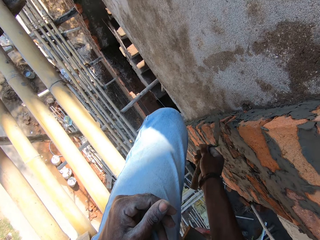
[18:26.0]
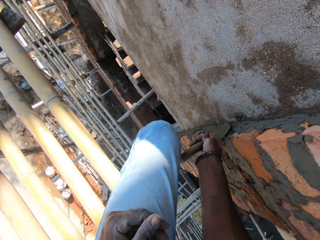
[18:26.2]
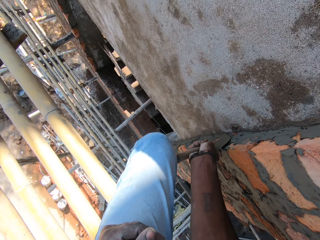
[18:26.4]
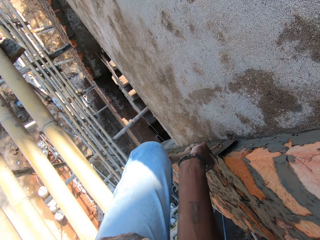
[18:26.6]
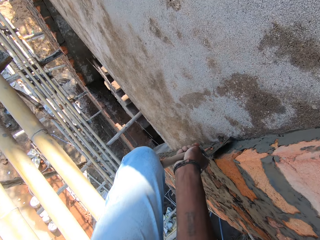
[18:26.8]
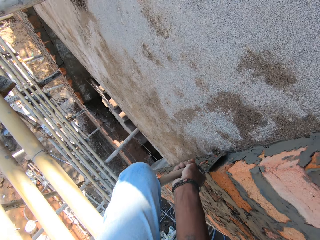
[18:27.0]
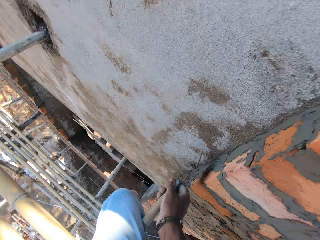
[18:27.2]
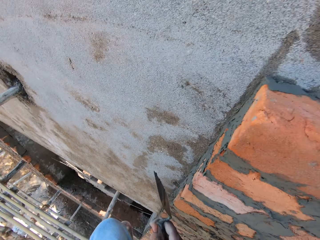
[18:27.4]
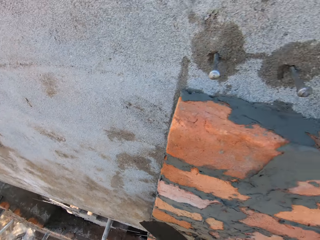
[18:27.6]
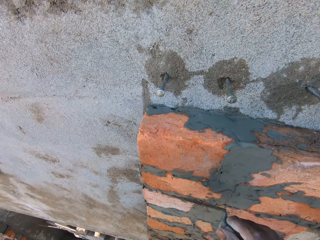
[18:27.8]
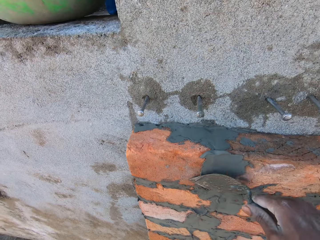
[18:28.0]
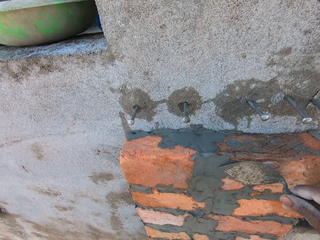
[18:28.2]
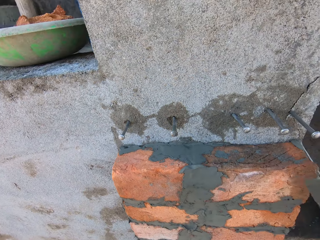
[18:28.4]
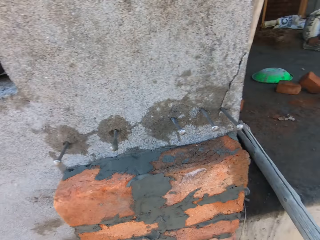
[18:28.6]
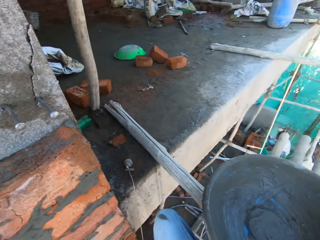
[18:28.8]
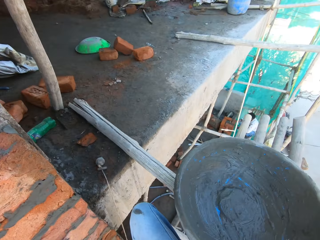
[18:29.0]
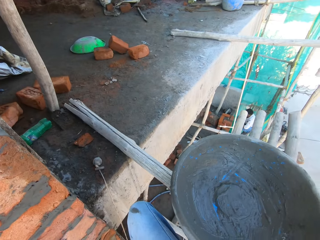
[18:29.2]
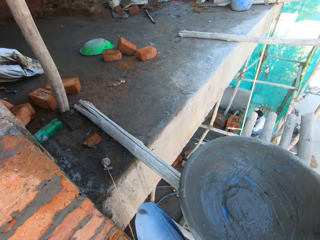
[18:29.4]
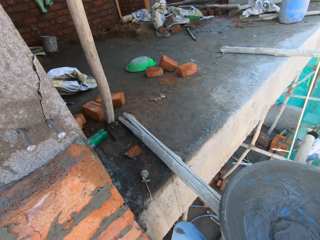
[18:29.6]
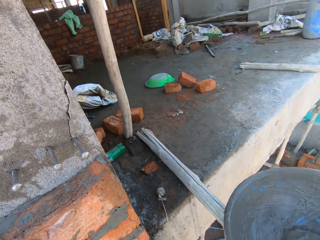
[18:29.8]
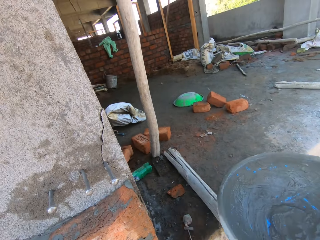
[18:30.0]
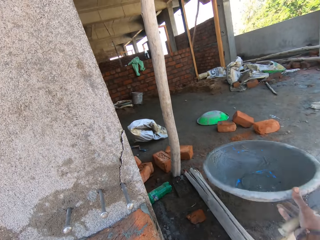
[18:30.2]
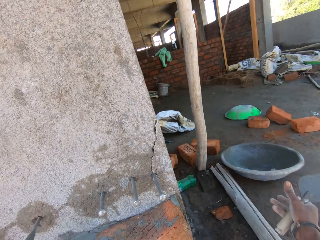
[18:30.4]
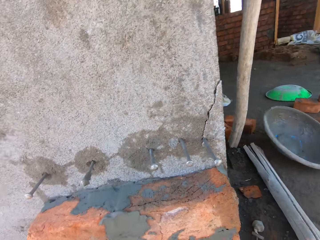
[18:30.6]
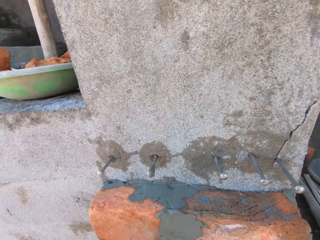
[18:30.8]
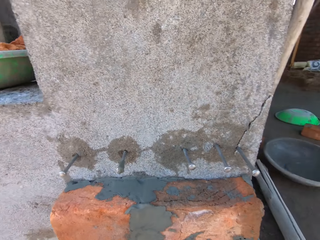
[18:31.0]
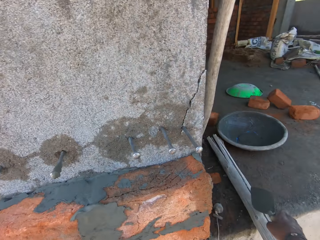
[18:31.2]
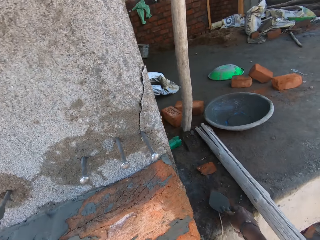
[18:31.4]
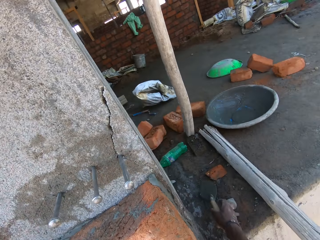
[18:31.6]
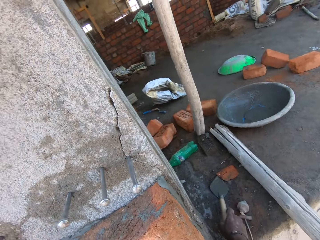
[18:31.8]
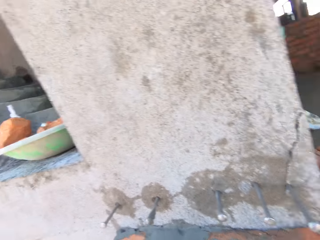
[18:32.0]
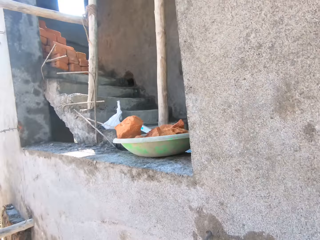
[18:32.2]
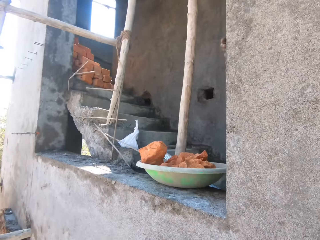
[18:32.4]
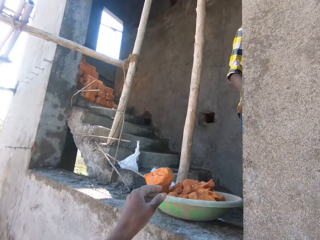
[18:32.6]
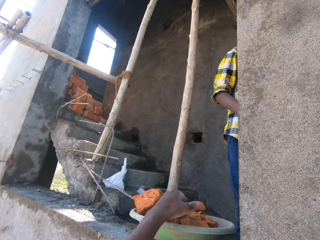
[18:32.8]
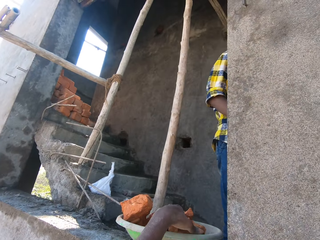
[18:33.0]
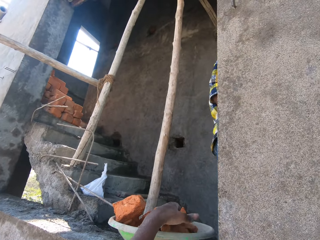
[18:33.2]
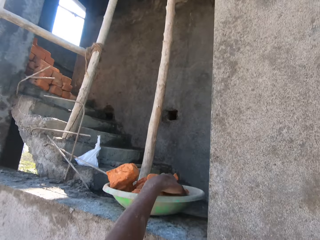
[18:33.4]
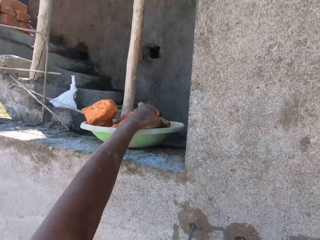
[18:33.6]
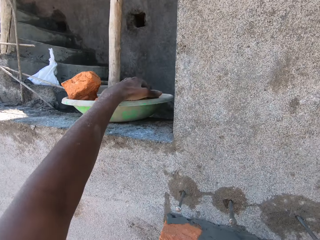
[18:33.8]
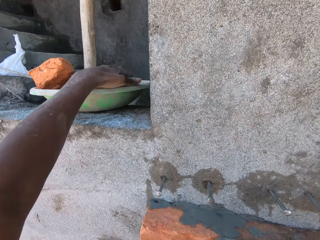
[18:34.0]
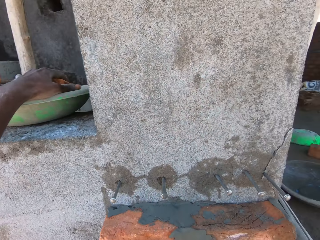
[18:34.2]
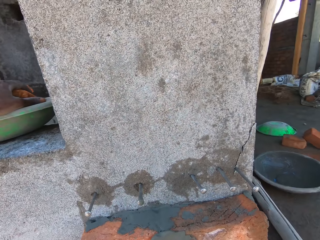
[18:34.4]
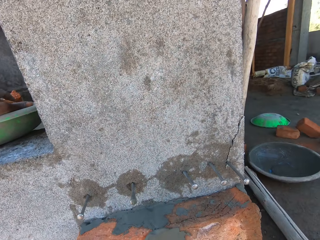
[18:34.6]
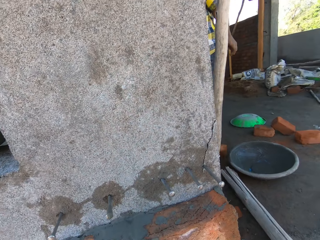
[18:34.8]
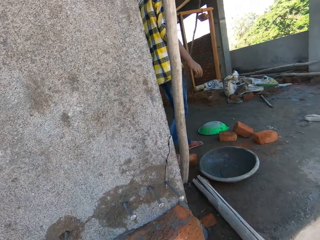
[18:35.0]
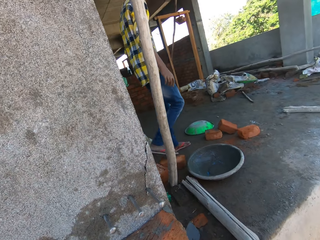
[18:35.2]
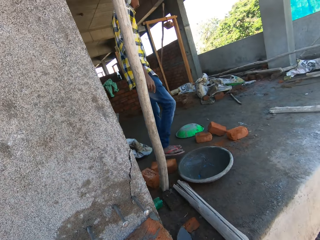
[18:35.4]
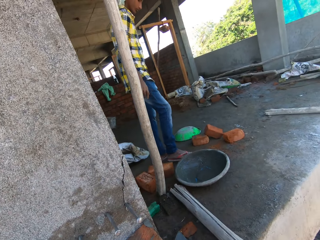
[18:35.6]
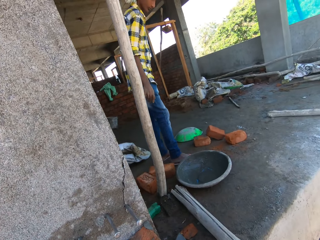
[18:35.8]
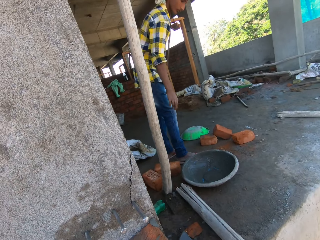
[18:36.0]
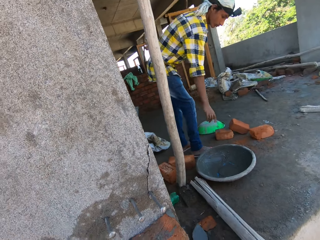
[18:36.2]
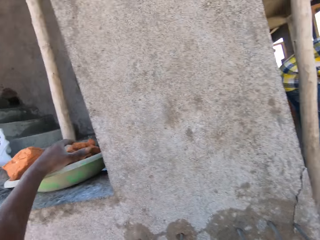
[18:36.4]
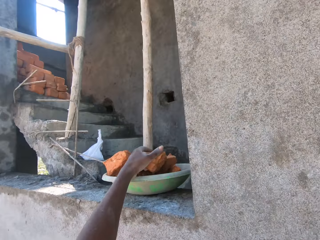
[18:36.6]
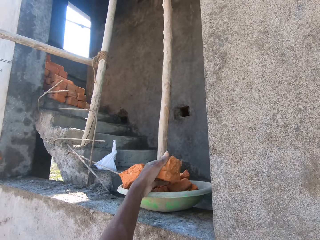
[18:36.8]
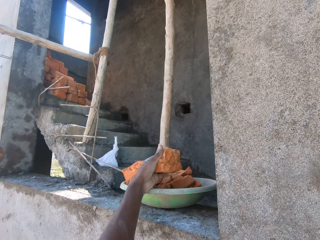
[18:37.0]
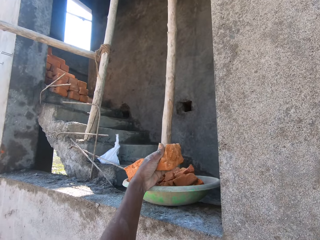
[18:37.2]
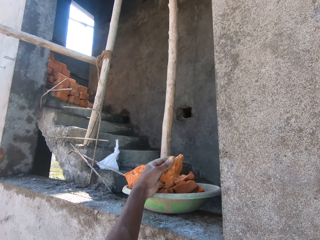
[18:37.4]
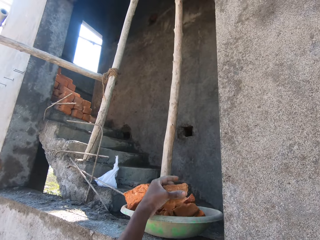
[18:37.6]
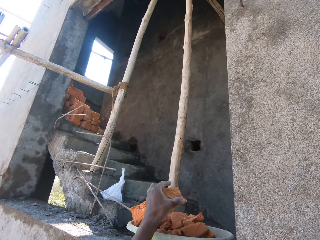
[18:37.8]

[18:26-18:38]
The camera wearer moves the pan from the scaffold to a concrete deck on the building with his right hand. He throws the pan on the ground. He drops the trowel in his right hand on the concrete deck. He takes out a brick from the pan on the concrete deck with his left hand.

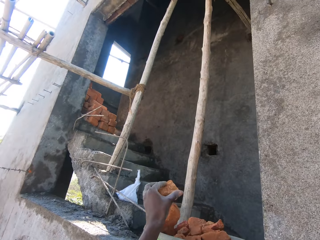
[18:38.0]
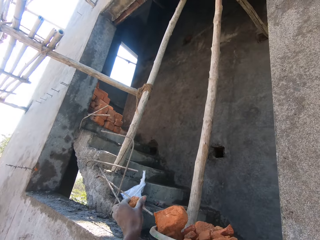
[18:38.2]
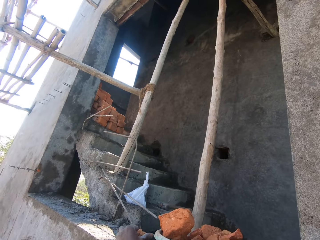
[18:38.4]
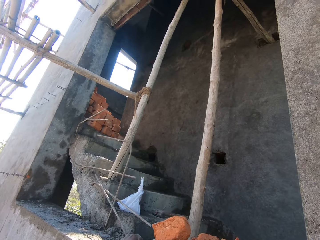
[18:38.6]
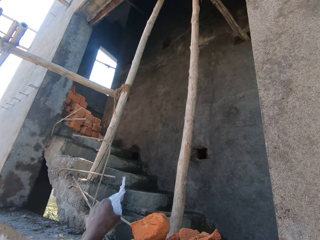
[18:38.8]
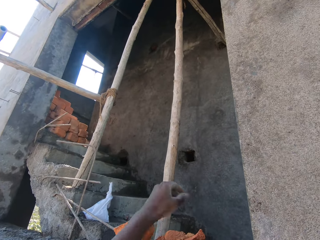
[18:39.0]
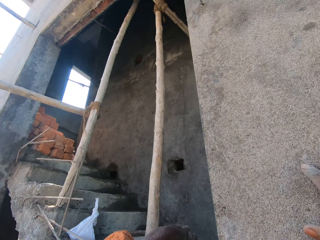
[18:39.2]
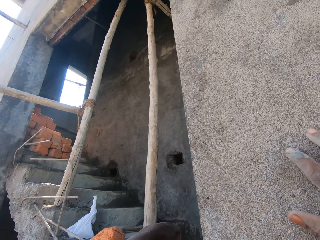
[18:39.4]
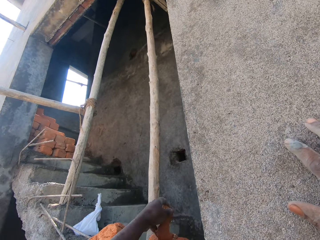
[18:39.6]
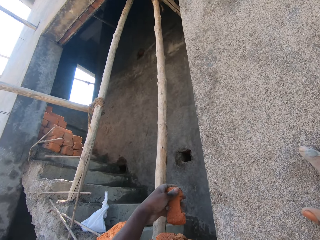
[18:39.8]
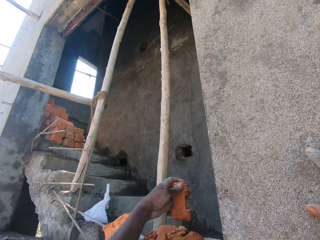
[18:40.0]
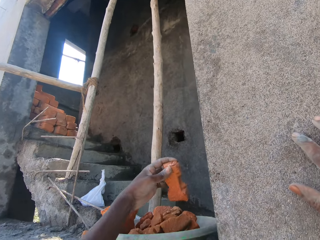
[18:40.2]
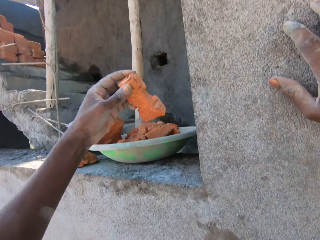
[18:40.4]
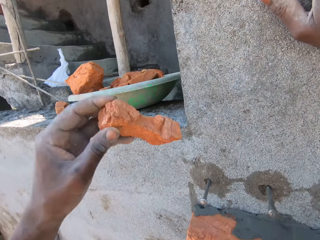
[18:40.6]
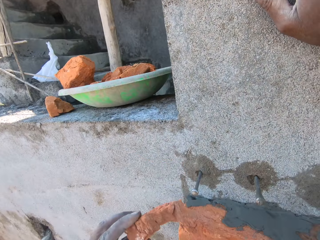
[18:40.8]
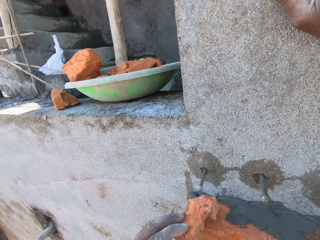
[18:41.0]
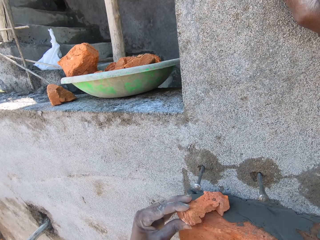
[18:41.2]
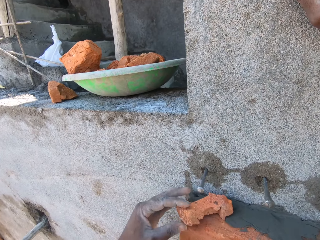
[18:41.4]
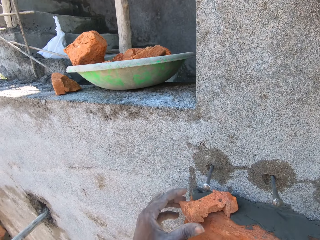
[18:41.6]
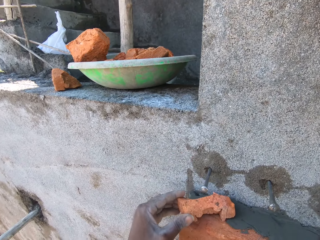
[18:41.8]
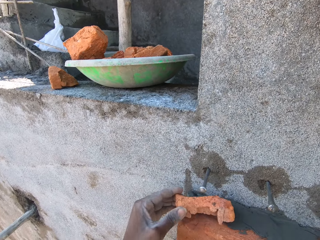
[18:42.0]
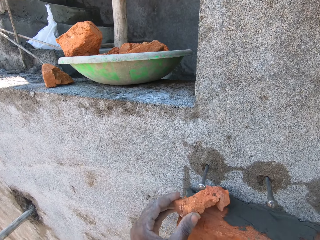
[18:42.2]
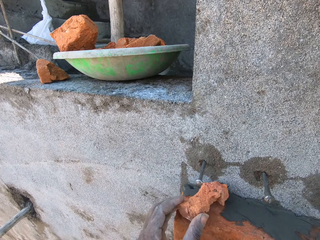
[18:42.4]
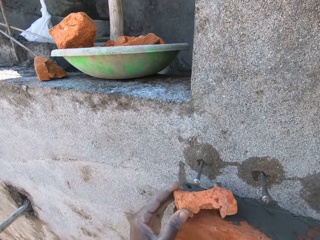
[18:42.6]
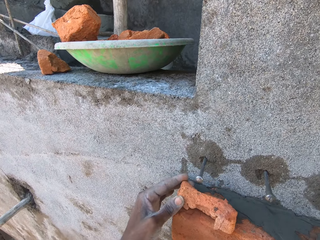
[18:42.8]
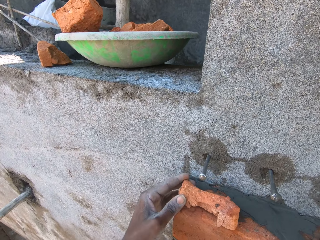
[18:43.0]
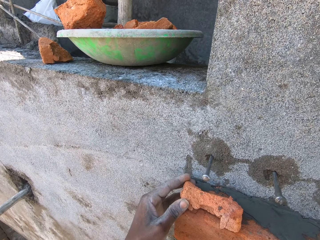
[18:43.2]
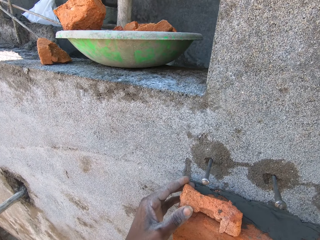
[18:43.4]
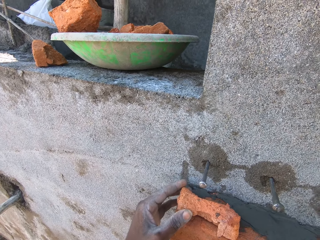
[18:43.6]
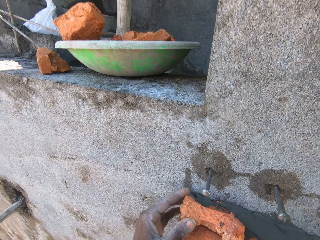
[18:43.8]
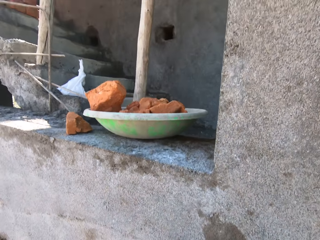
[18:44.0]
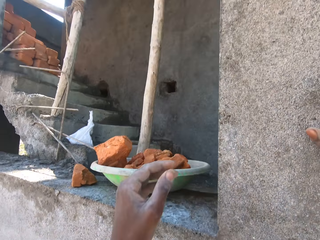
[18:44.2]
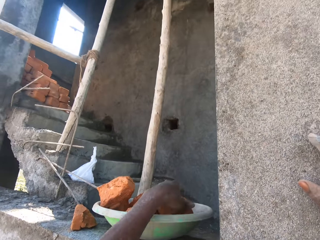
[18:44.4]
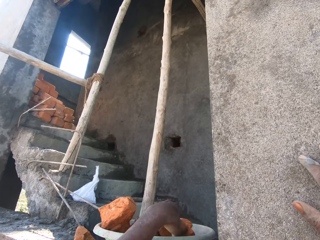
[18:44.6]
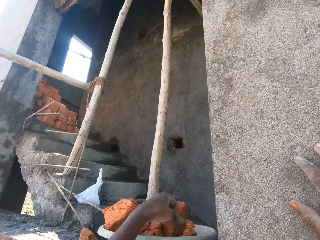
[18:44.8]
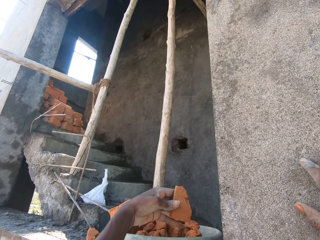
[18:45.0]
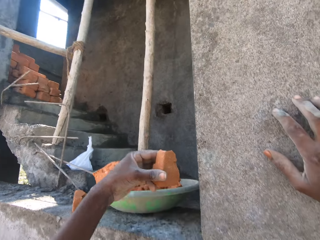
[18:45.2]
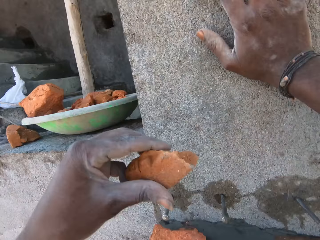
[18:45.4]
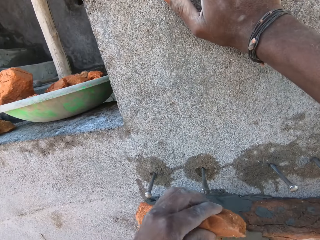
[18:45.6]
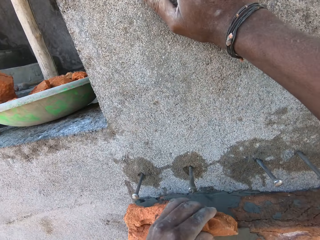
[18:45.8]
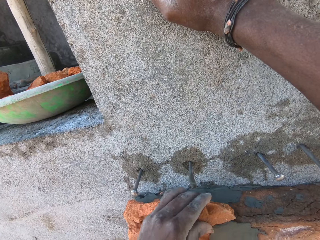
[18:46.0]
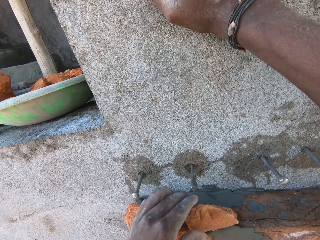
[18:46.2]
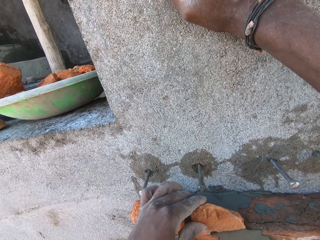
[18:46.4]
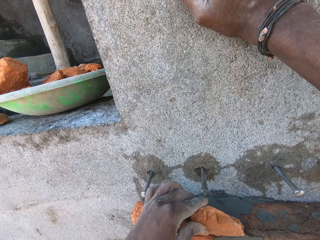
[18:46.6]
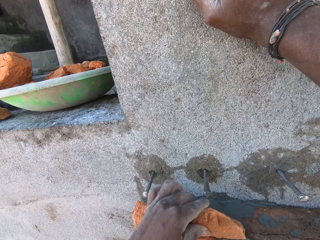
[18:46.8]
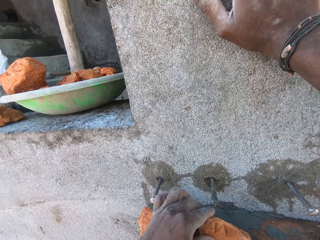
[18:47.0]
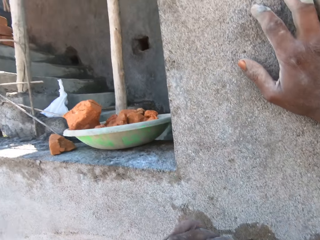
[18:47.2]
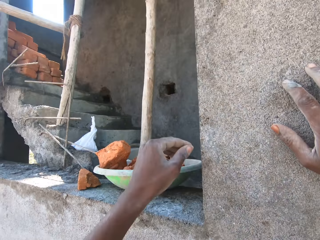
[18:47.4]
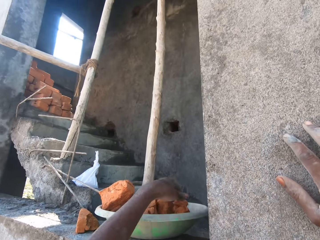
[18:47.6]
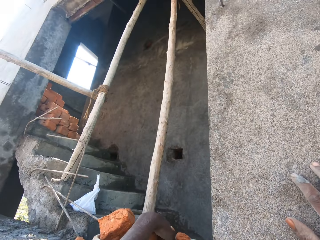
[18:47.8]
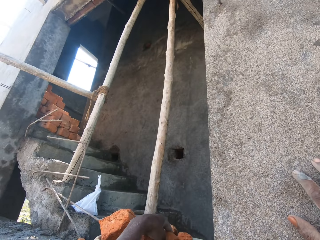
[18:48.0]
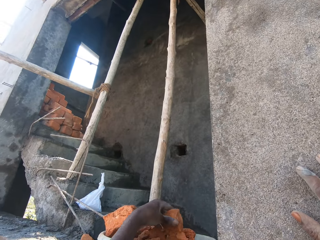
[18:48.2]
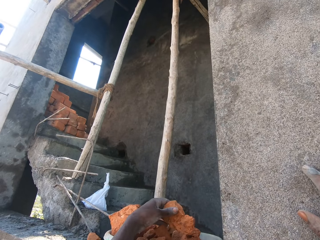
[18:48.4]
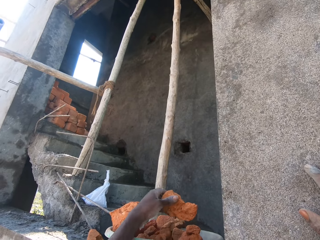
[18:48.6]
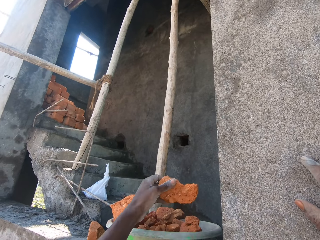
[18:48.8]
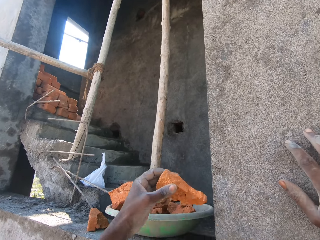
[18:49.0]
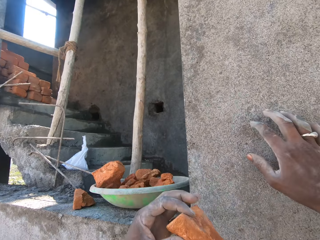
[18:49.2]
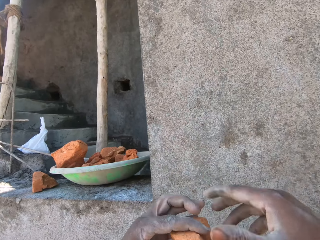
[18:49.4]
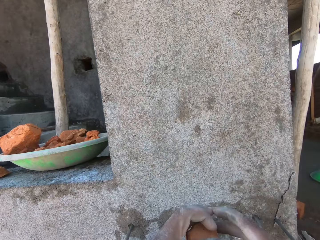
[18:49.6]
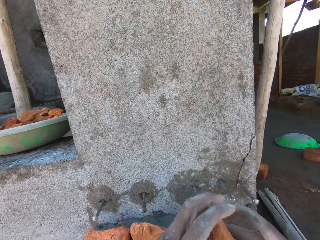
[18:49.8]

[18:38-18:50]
The camera wearer drops the brick in his left hand on the concrete deck. He takes out a brick from the pan on the concrete deck with his left hand. He sets the brick in his left hand on bricks on the wall. He takes out a brick from the pan on the concrete deck with his left hand. He sets the brick in his left hand on the bricks on the wall. He takes out a brick from the pan on the concrete deck with his left hand.
